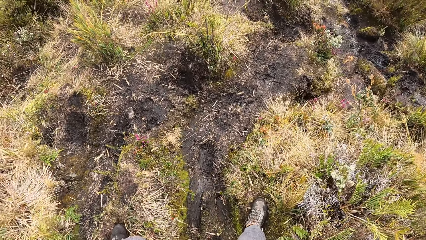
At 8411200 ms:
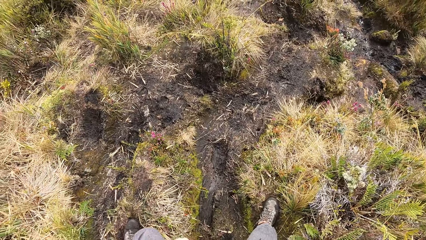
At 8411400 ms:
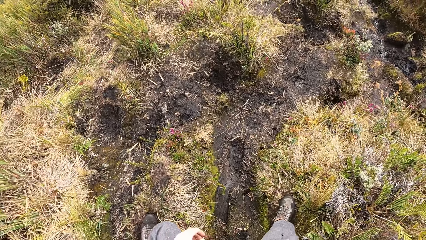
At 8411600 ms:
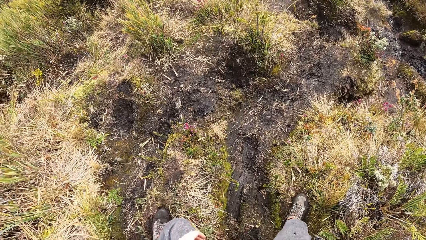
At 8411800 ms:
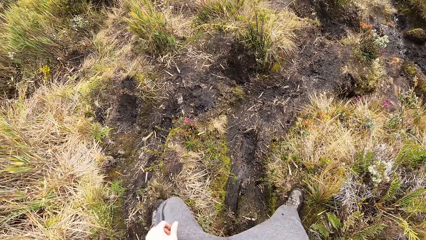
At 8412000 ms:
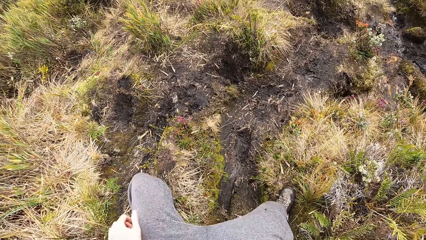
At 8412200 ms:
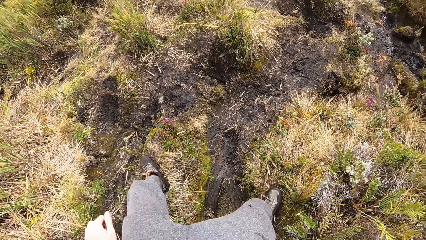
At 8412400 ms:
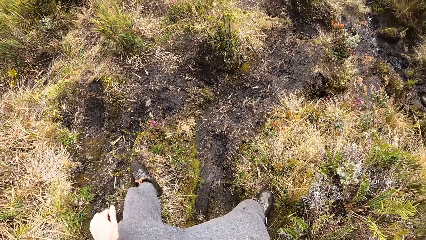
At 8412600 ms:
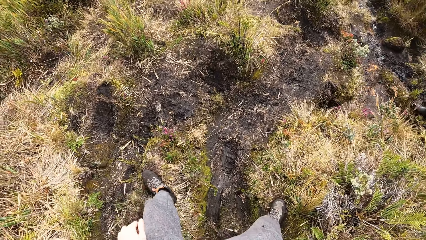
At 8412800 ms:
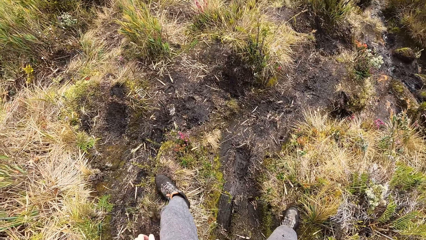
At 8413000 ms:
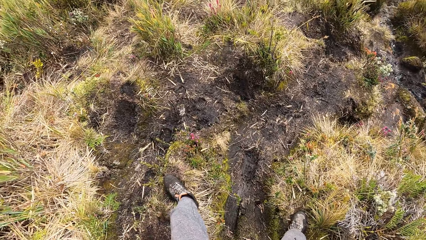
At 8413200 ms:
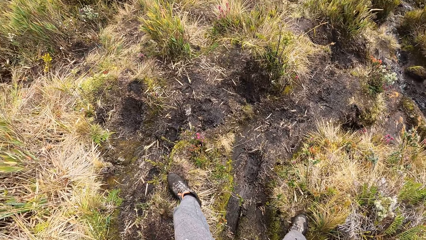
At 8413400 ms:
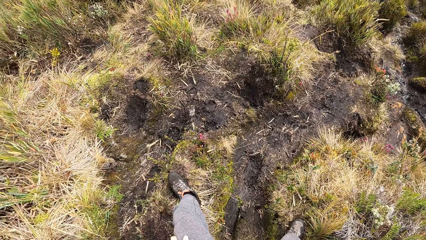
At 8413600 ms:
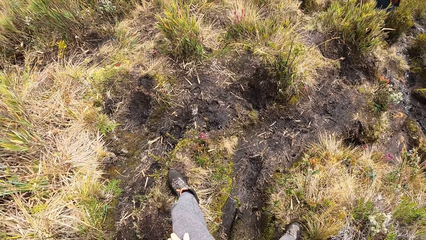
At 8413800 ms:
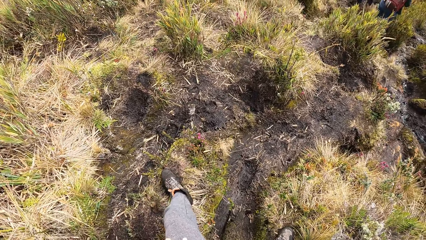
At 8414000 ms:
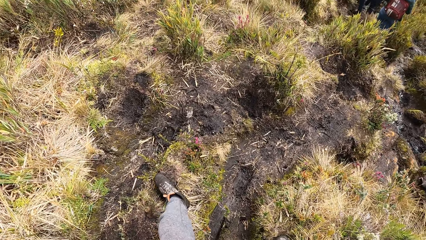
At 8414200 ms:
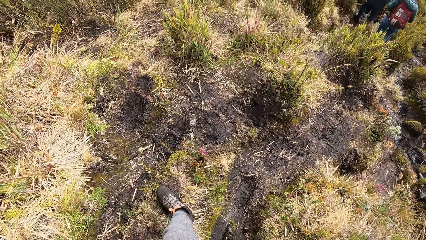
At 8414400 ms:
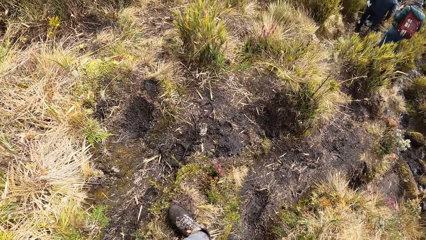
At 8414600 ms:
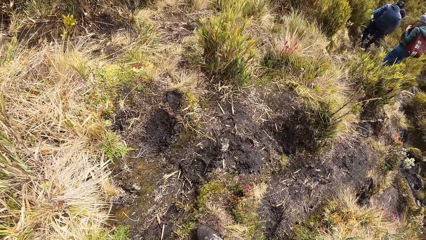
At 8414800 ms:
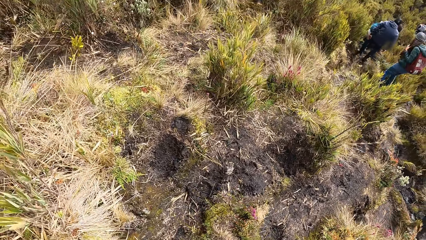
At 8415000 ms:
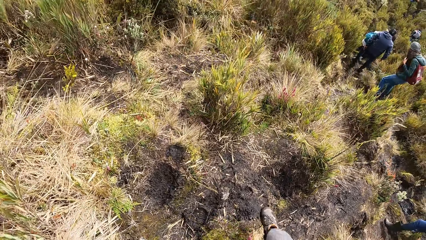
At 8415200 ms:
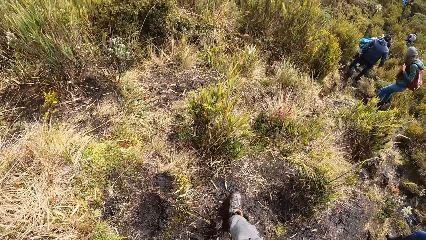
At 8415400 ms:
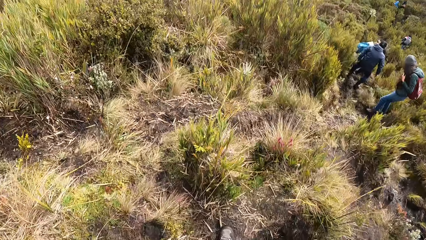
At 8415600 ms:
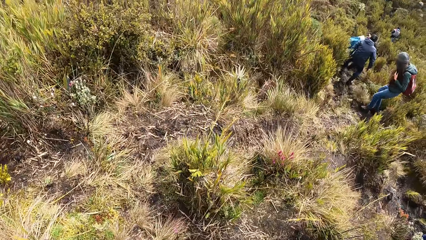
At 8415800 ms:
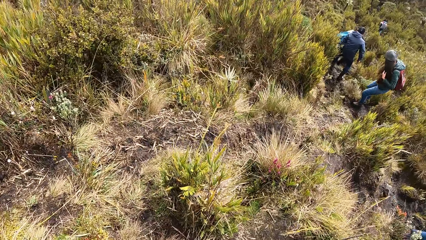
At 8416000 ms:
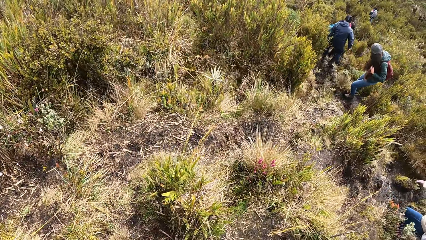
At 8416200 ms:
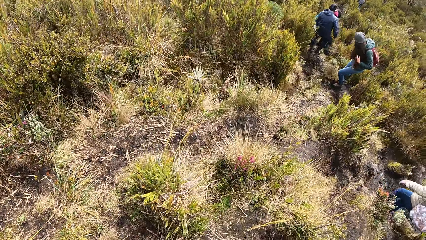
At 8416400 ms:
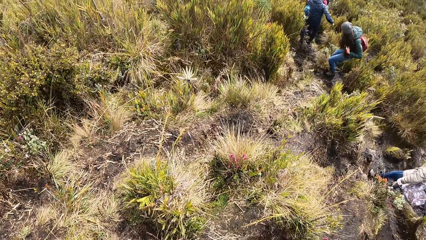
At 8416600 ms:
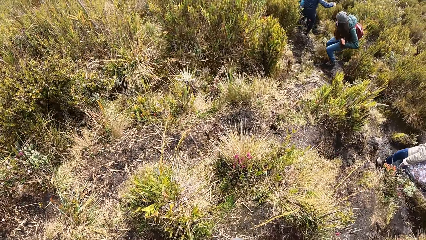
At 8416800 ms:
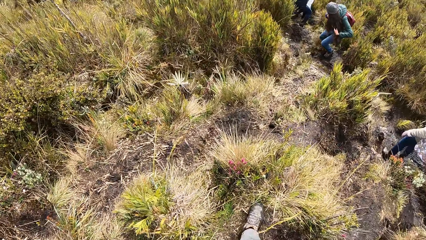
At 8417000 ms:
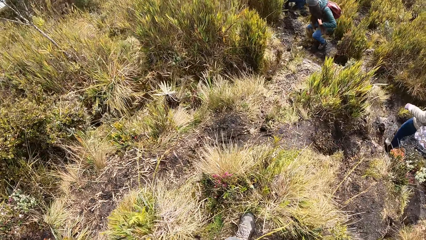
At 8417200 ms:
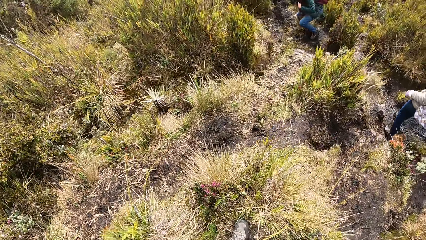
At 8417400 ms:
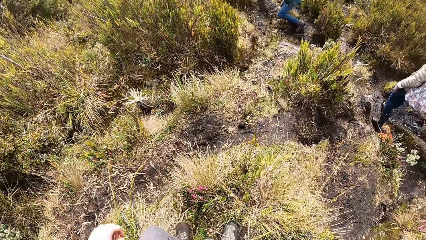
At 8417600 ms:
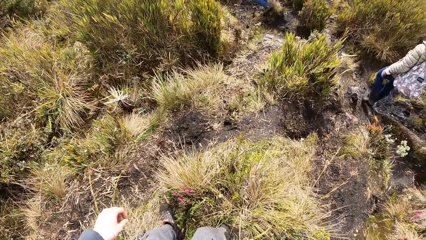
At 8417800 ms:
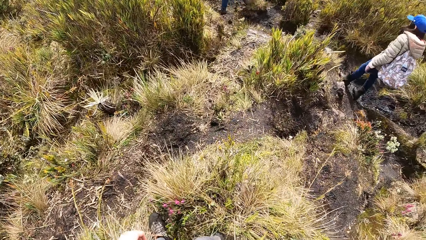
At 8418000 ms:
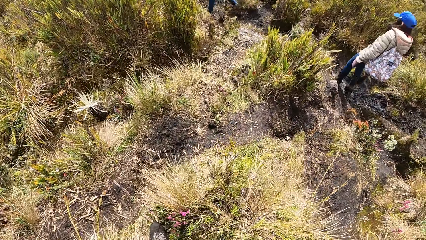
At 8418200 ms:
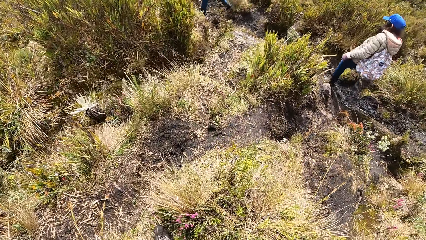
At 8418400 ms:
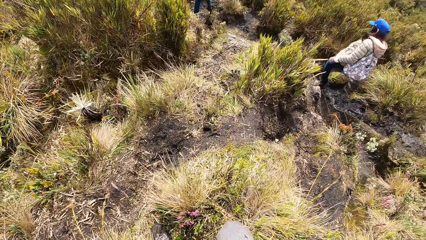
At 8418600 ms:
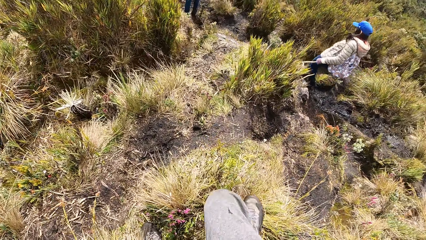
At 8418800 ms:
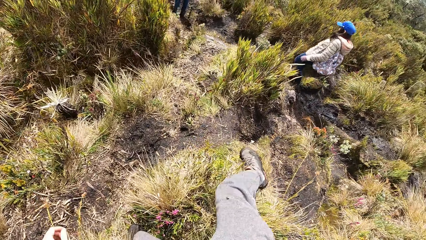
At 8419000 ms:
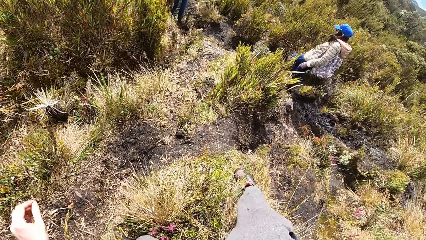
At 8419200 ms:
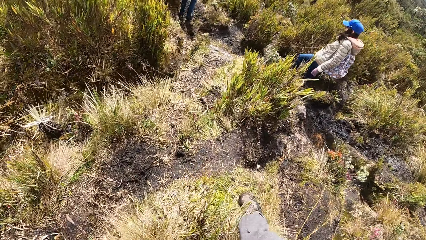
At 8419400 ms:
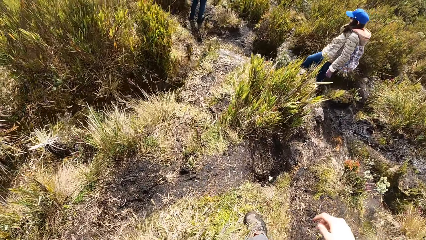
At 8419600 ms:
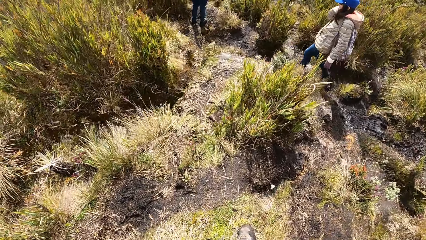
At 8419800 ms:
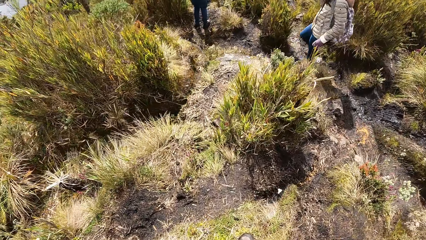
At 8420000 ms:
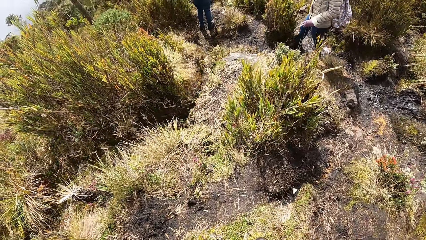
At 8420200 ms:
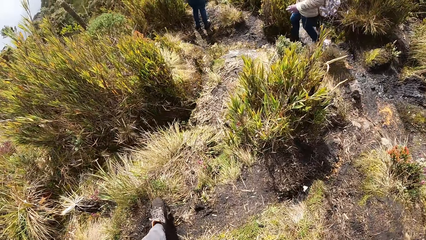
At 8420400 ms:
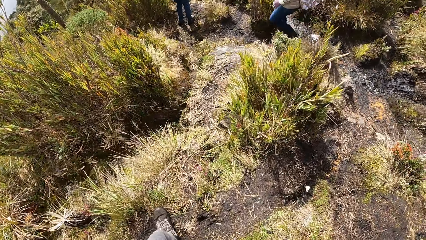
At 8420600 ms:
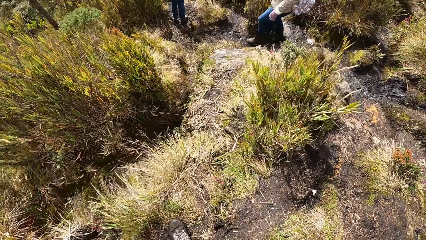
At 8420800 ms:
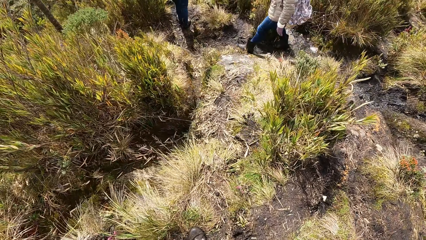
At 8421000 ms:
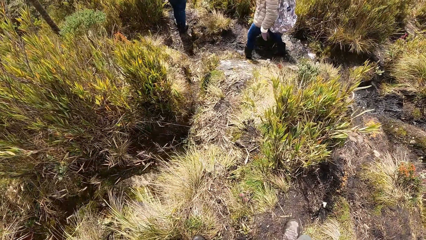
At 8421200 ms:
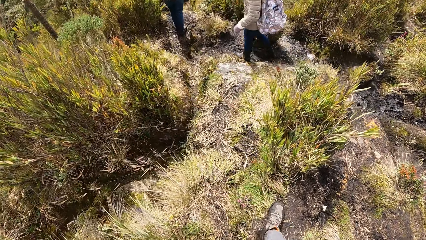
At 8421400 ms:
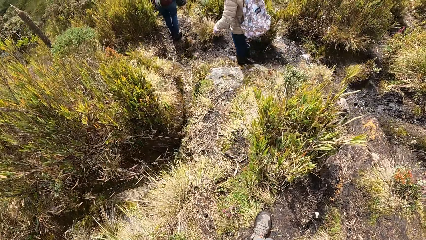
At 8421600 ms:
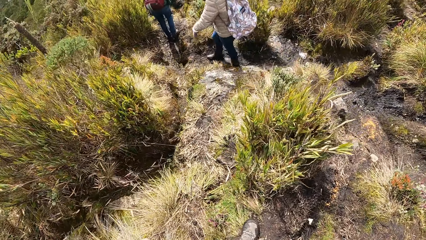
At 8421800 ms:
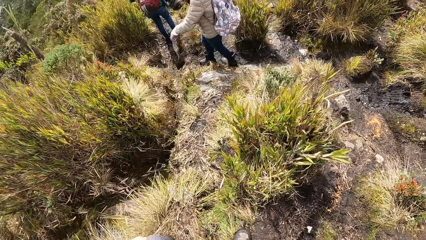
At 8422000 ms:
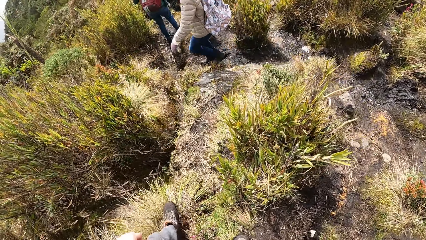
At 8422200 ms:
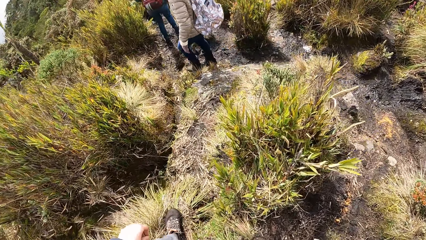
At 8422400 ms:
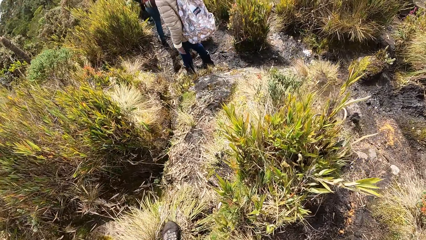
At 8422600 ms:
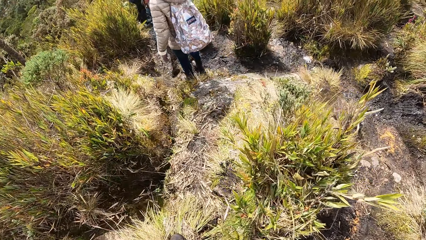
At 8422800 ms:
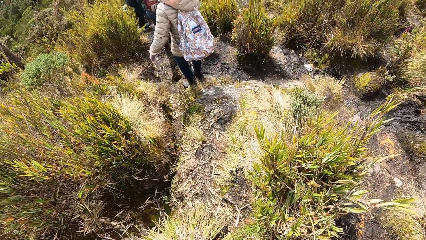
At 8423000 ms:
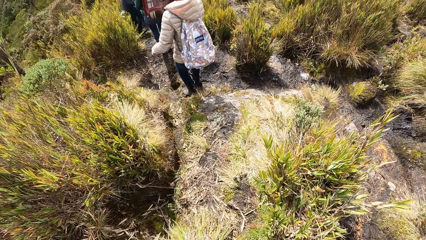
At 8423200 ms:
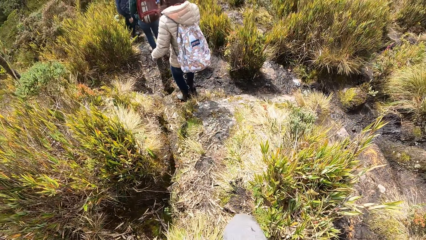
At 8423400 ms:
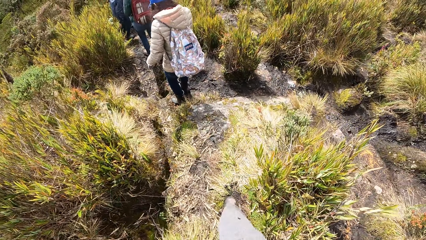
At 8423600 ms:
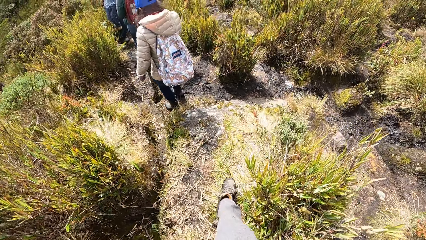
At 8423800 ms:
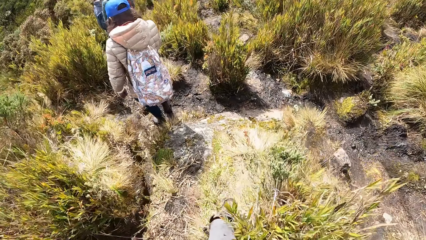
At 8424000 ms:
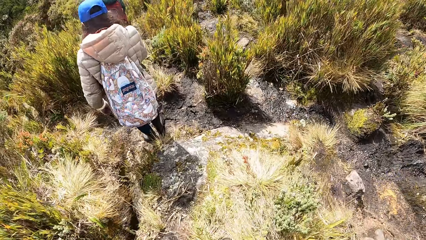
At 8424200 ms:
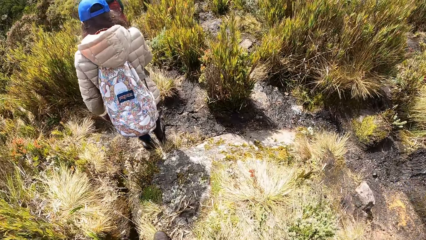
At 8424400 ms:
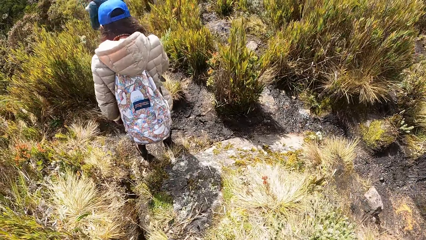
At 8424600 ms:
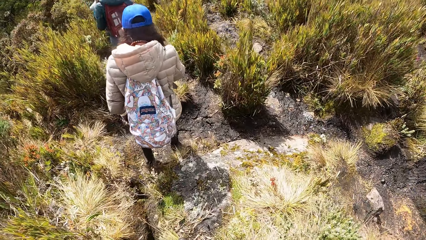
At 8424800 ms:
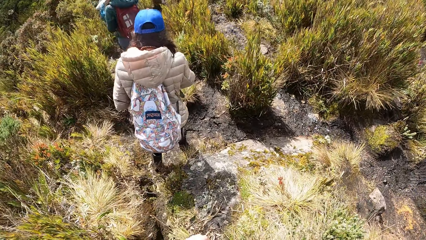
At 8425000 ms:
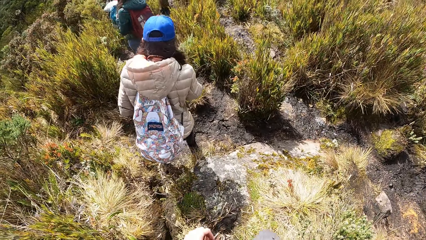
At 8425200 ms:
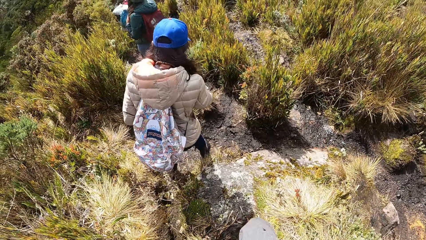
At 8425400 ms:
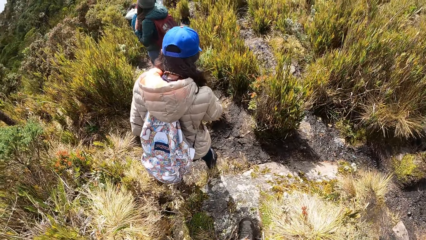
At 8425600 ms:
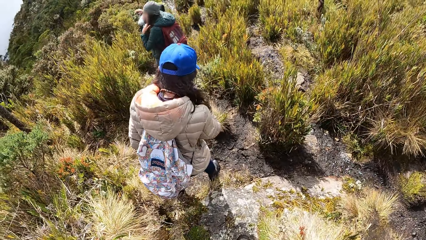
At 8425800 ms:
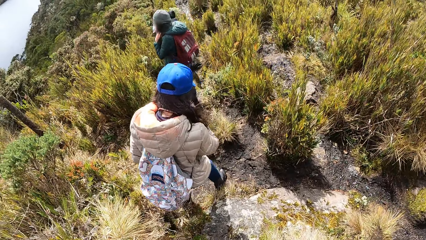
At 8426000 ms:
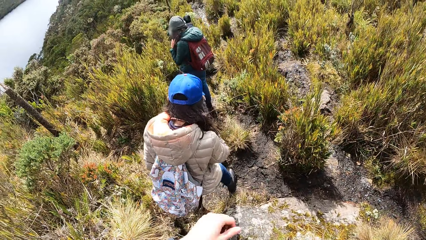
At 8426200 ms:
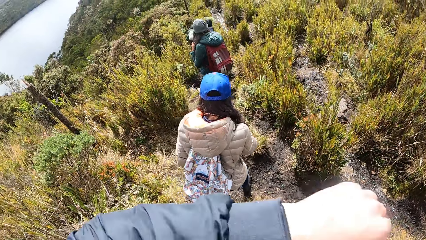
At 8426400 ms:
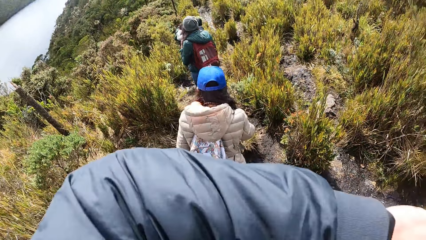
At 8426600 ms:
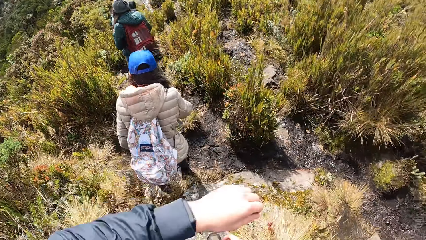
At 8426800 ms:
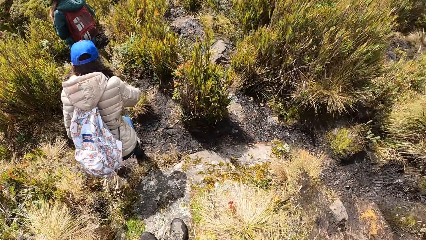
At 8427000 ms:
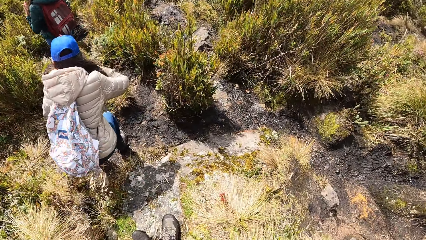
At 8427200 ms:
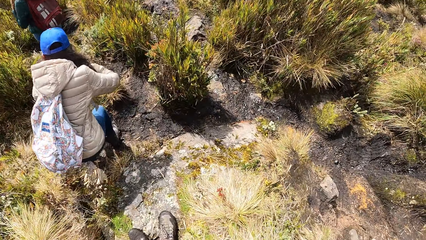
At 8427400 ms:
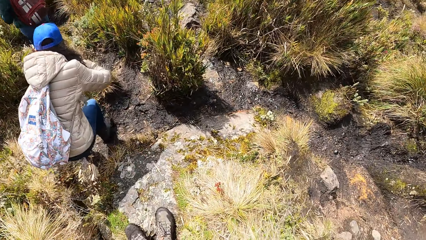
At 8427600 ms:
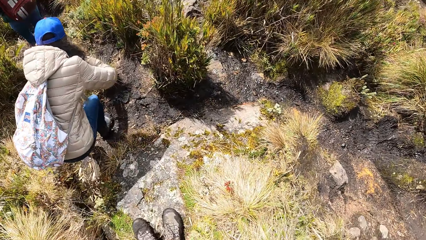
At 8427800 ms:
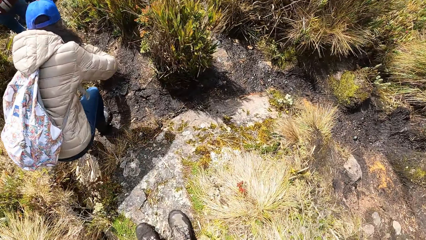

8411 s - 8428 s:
The camera wearer raises a hand. He walks on the field. He raises a hand. He walks on the field. He raises a hand. He walks on the field. He raises a hand. He walks on the field. He raises his left arm.
